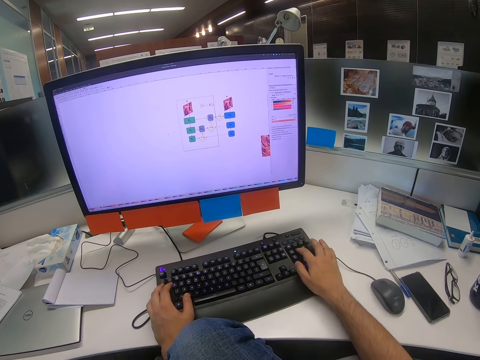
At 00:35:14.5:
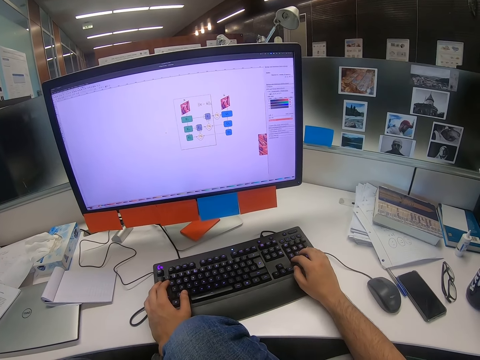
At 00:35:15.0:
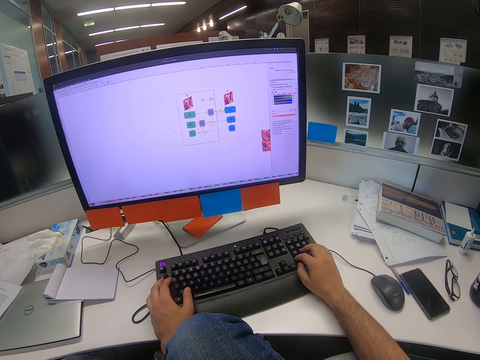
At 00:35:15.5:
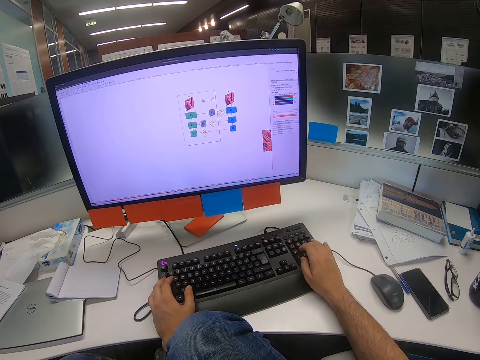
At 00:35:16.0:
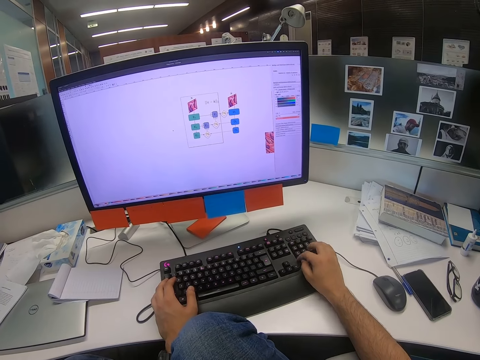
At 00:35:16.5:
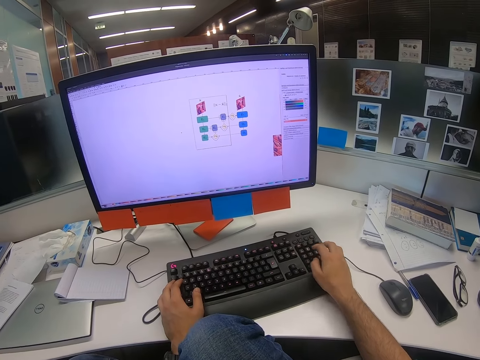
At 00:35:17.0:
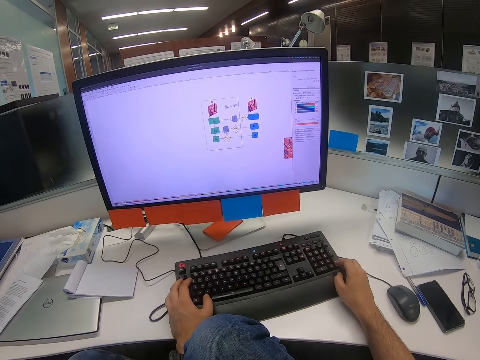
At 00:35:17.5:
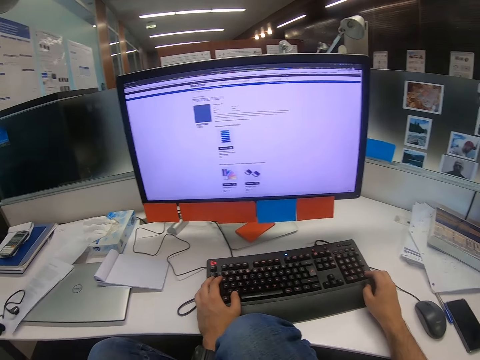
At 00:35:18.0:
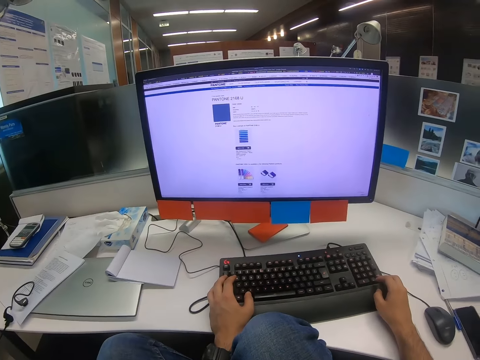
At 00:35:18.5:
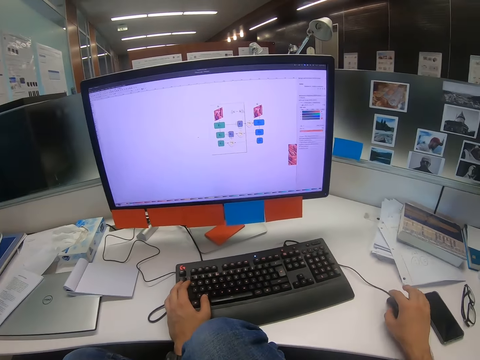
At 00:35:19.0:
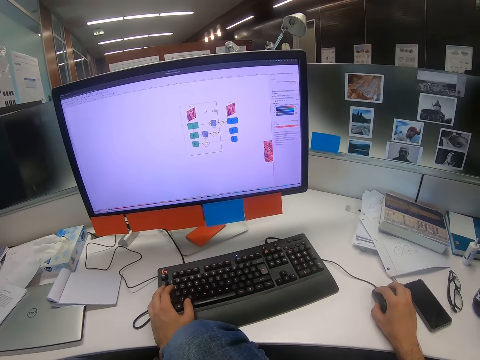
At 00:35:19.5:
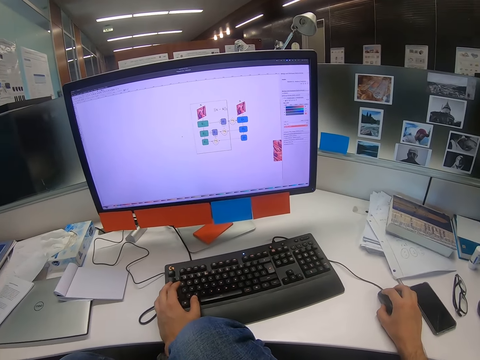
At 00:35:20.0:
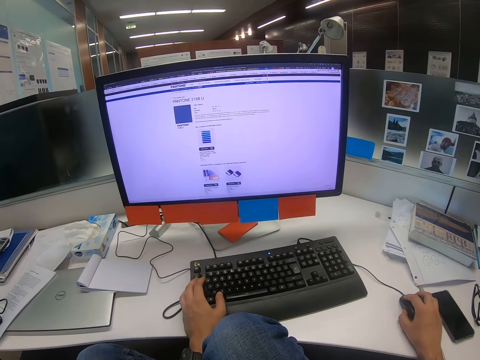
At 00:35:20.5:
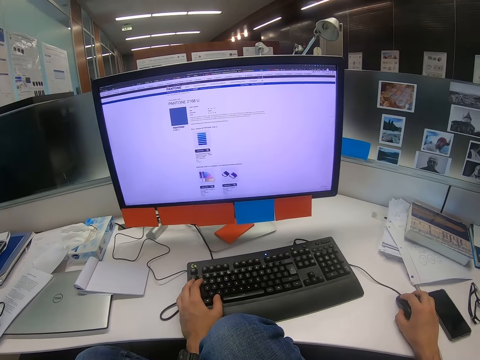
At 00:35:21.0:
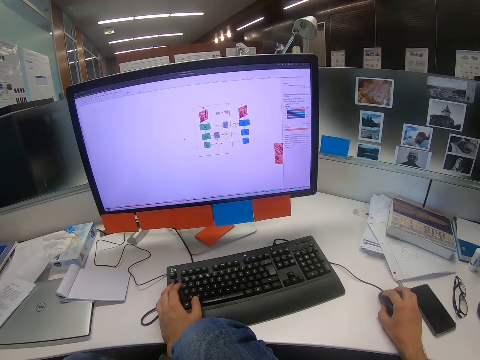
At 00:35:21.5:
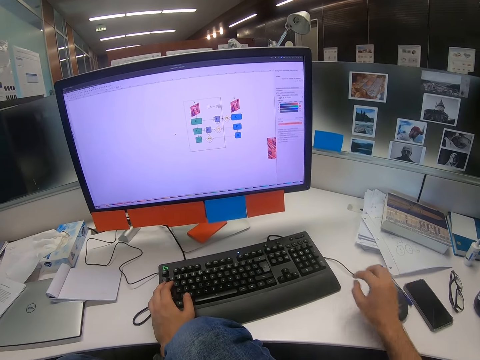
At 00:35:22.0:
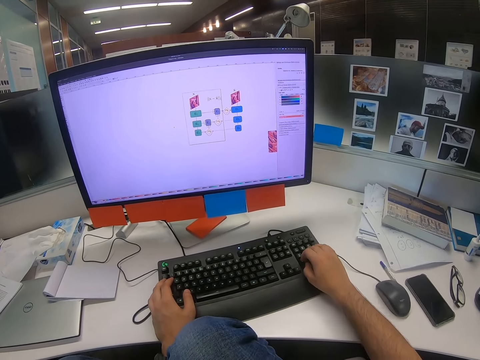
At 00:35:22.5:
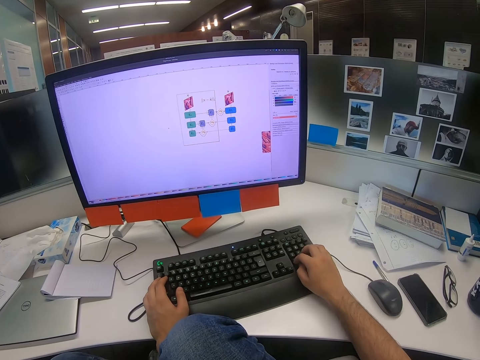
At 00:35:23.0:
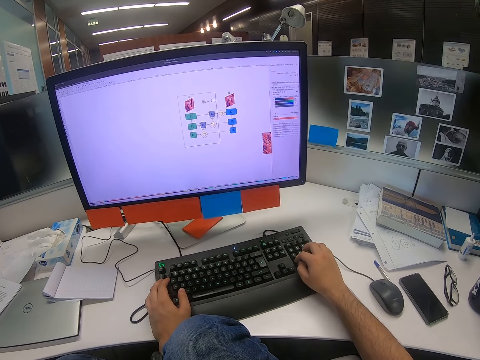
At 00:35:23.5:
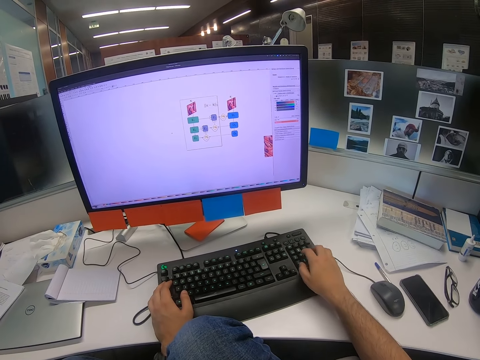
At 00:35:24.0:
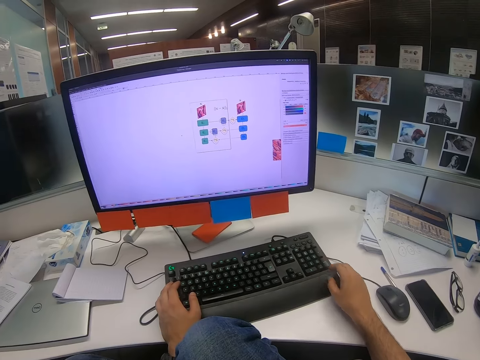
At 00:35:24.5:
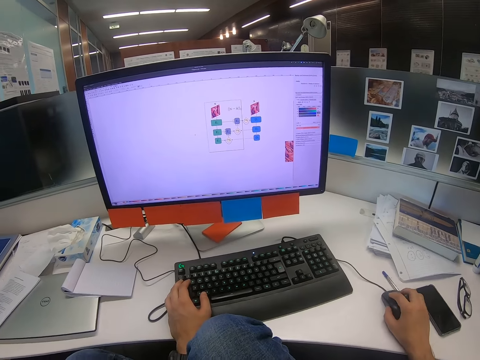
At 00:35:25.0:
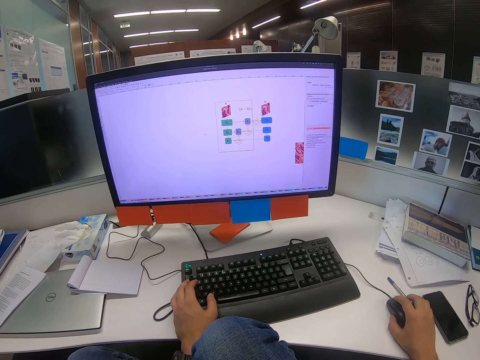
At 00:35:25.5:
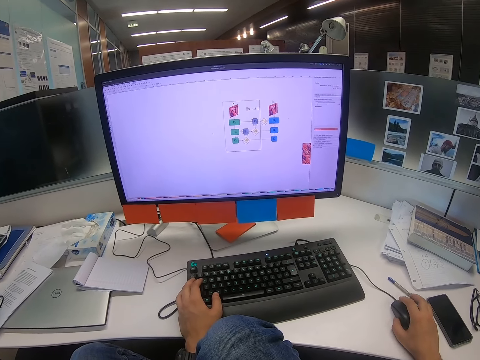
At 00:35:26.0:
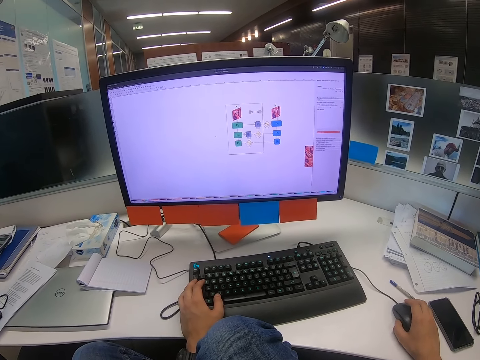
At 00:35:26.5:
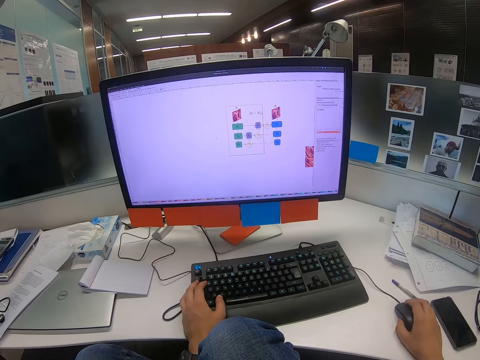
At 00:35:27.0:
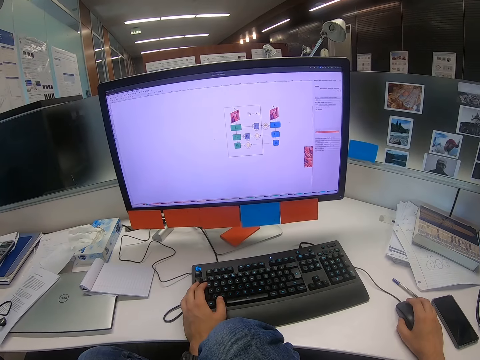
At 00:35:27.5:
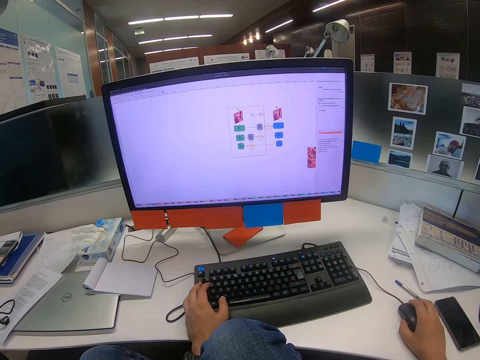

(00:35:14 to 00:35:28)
The camera wearer types on the keyboard with his right hand. He moves the mouse with his right hand. He types on the keyboard with his right hand. He moves the mouse with his right hand.

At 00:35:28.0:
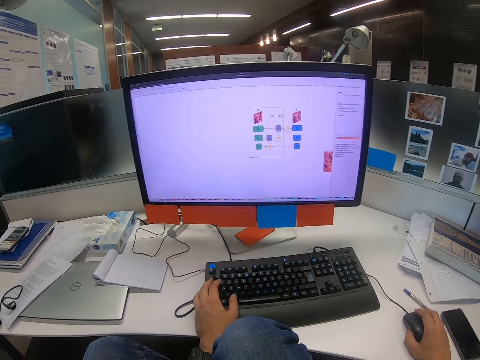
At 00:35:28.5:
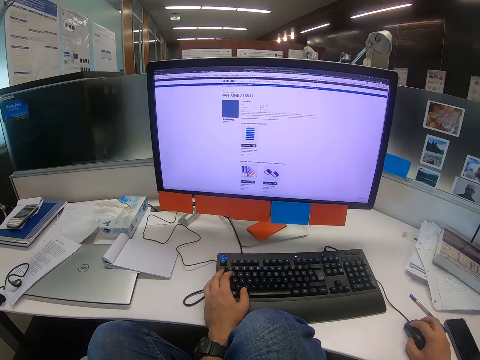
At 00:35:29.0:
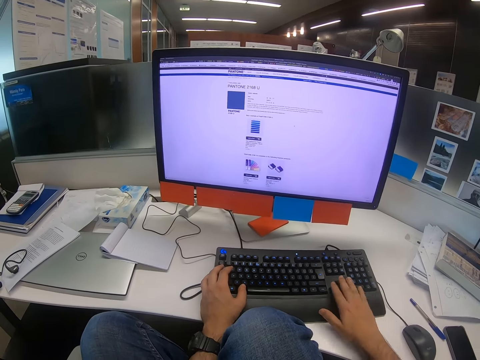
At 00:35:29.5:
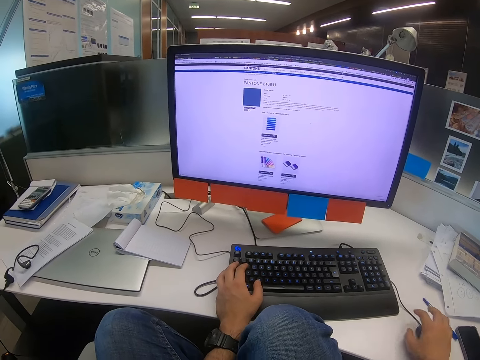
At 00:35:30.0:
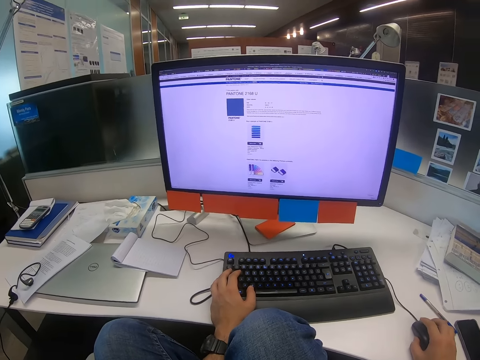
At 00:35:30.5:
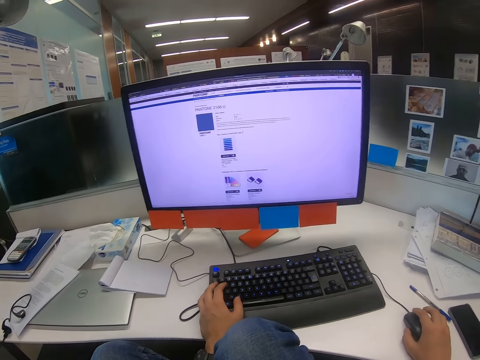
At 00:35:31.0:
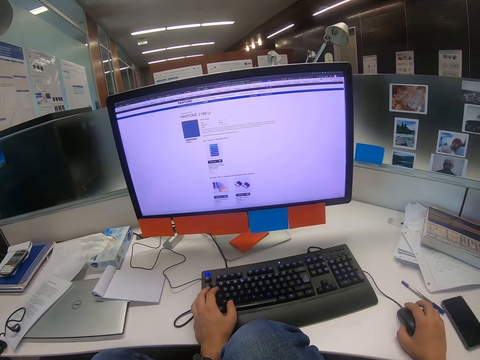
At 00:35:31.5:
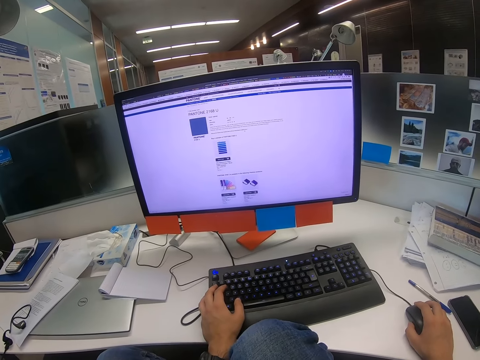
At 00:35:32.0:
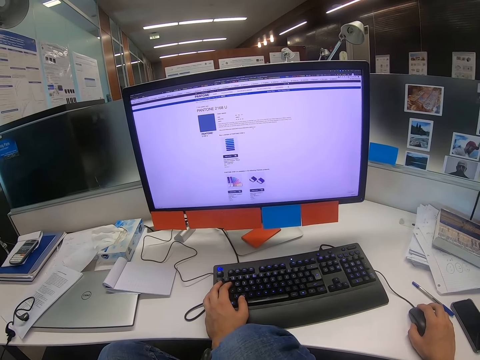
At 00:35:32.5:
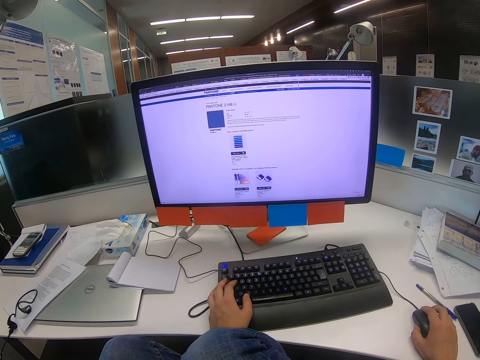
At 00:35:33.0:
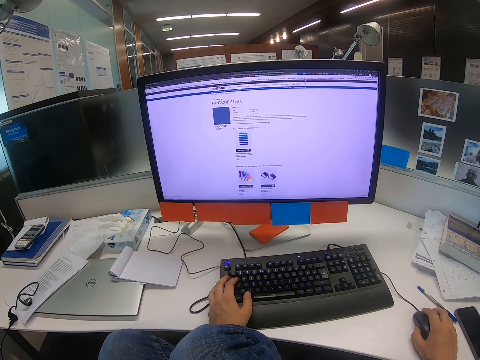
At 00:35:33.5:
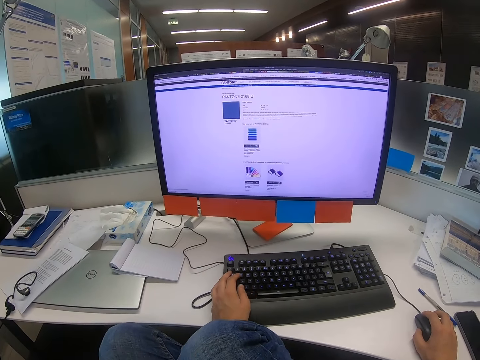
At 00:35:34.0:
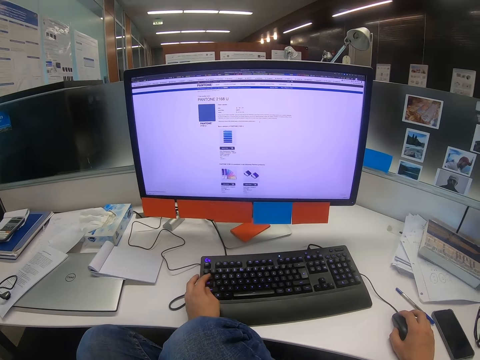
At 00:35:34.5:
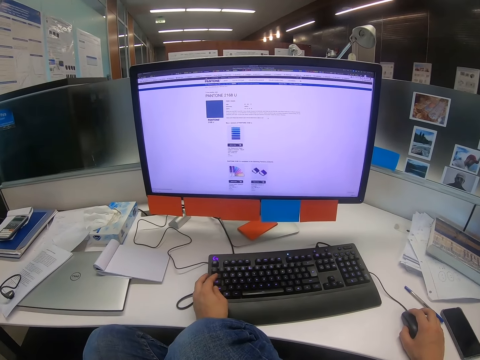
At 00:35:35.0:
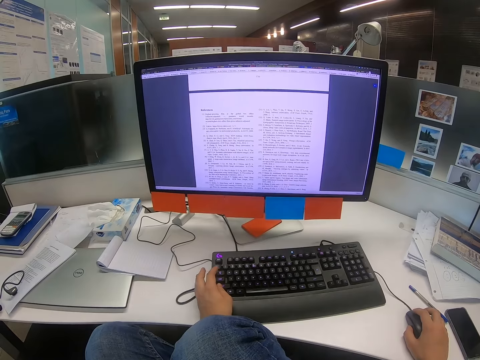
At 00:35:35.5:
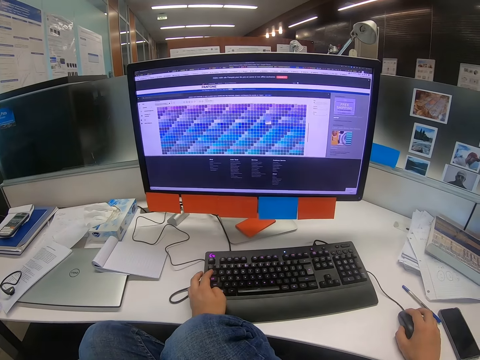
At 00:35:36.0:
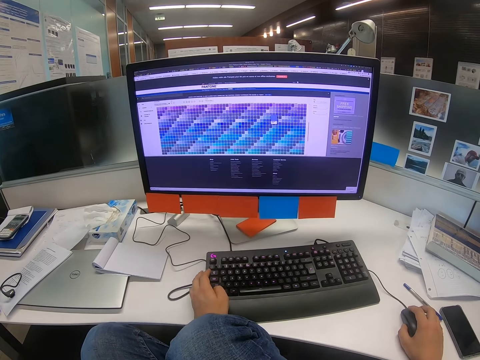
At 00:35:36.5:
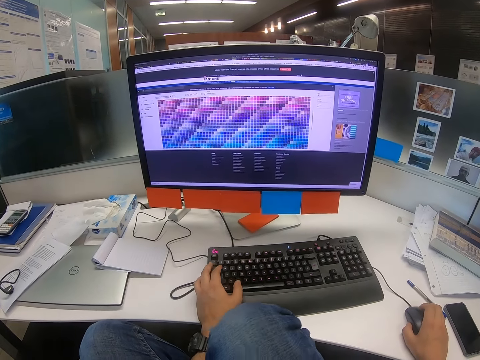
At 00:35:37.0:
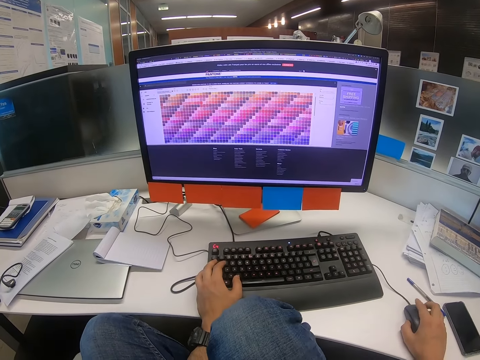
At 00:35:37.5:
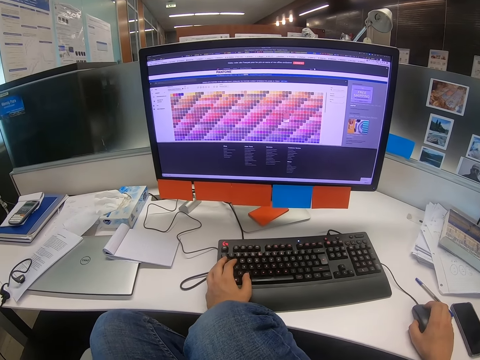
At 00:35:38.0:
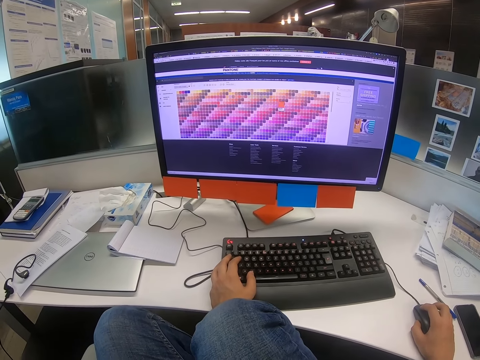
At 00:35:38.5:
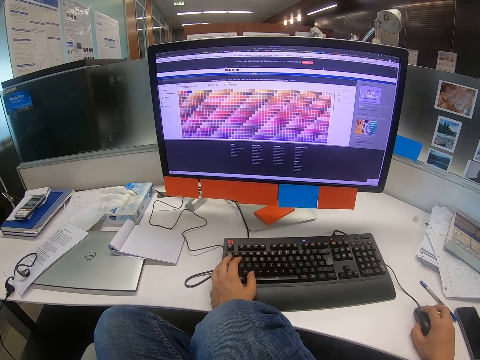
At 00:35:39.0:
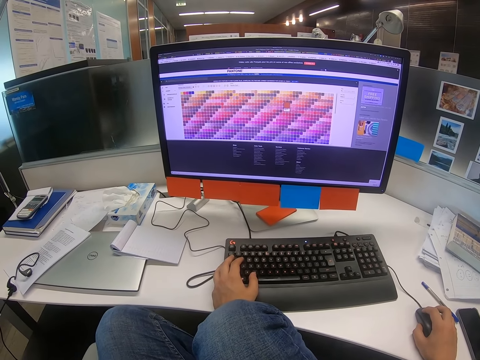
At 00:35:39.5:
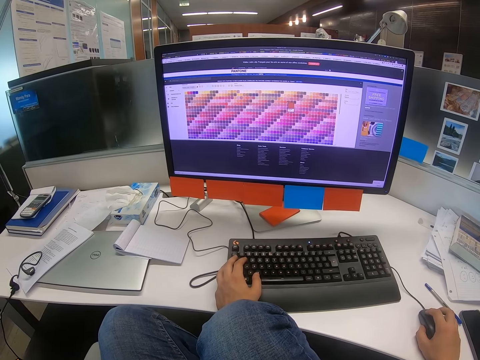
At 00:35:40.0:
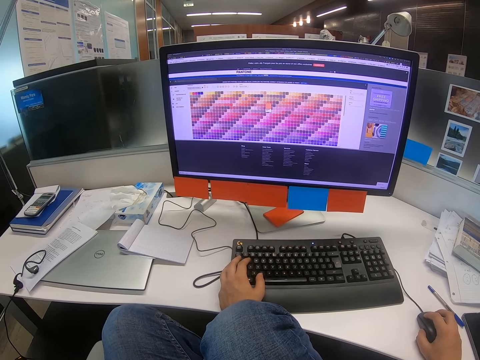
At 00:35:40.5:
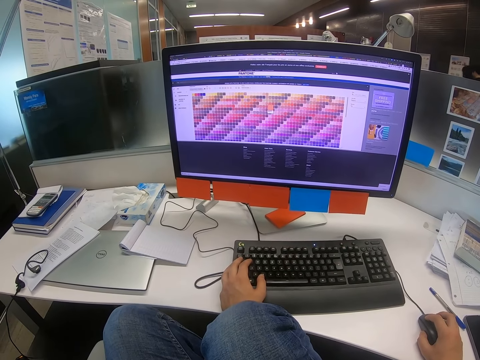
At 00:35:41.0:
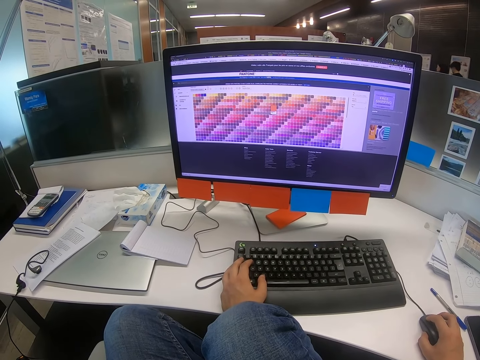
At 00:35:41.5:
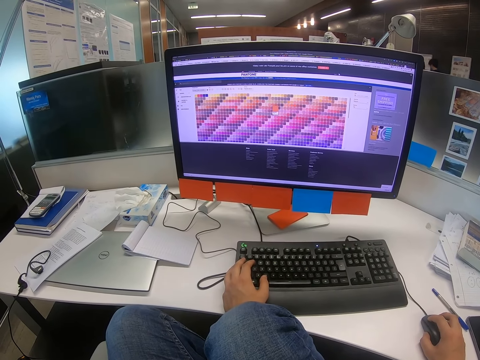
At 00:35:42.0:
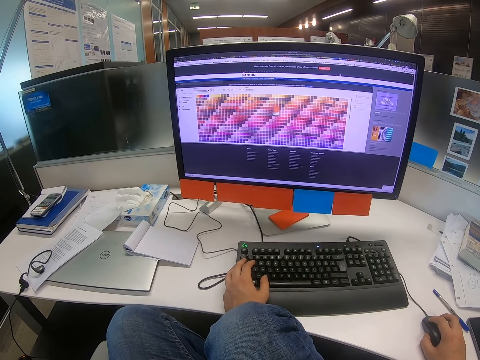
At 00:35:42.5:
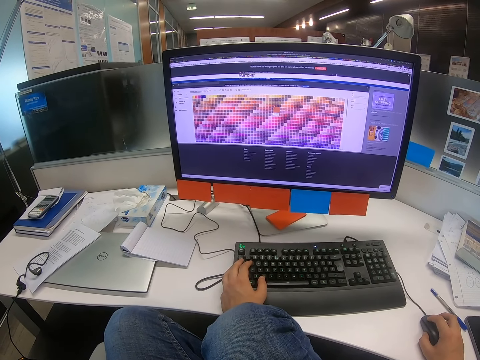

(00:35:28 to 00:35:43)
The camera wearer types on the keyboard with his right hand. He moves the mouse with his right hand. He presses on the keyboard with his left hand. He scrolls on the mouse with his right hand.
